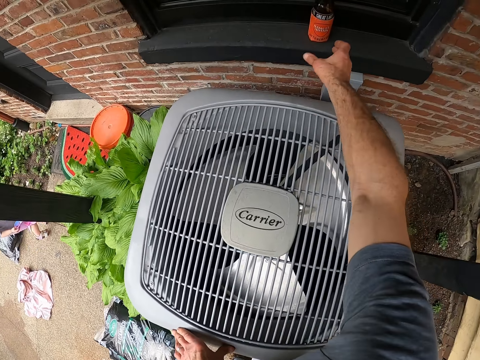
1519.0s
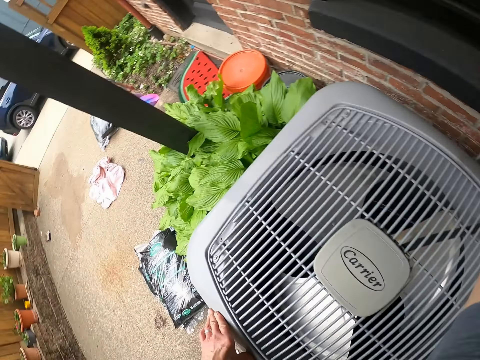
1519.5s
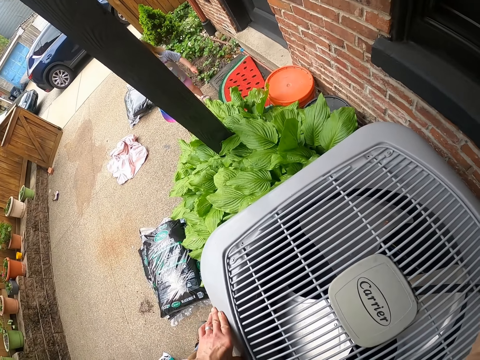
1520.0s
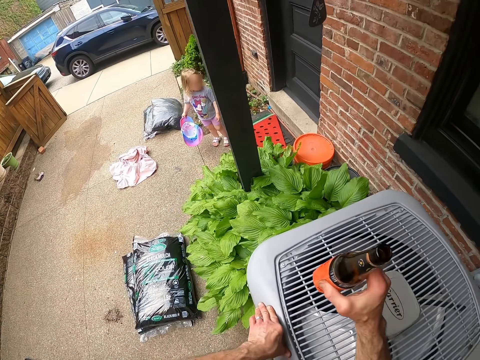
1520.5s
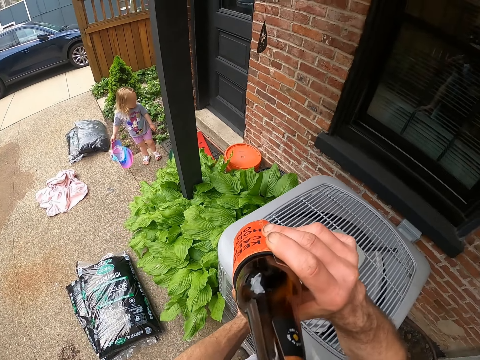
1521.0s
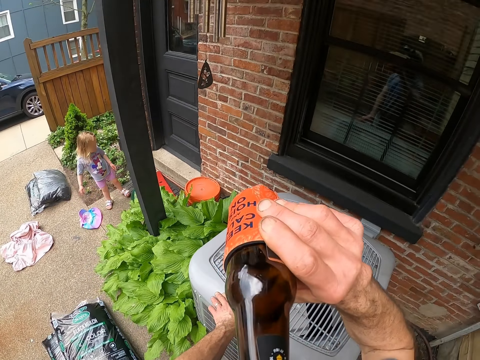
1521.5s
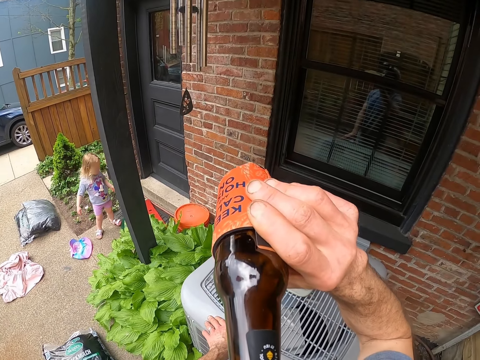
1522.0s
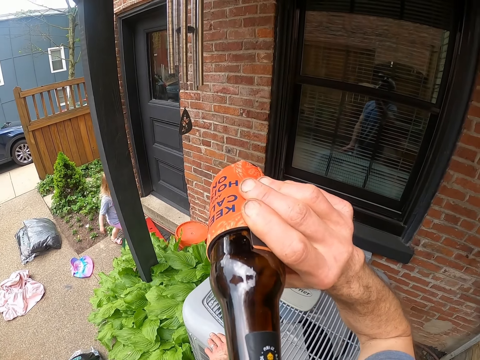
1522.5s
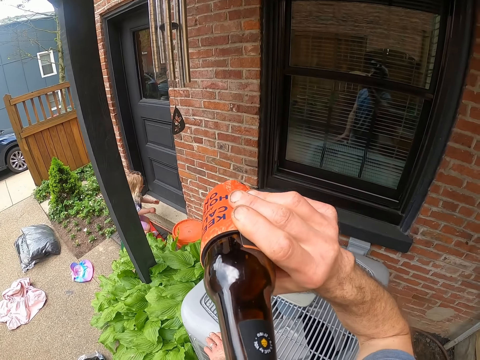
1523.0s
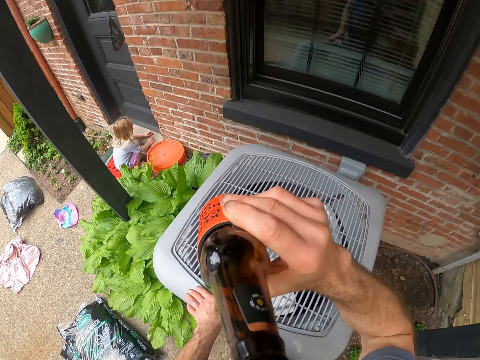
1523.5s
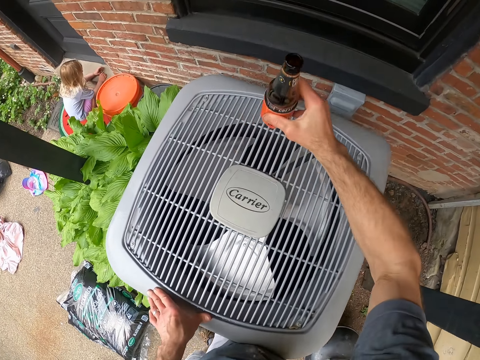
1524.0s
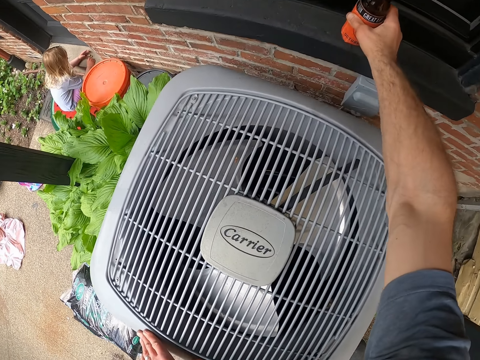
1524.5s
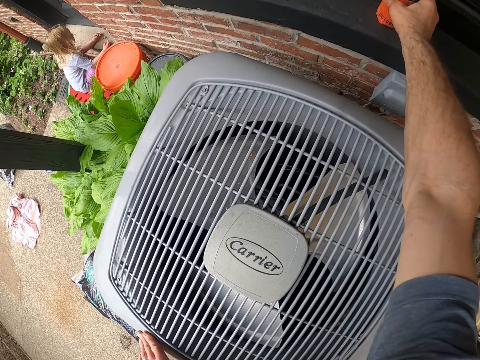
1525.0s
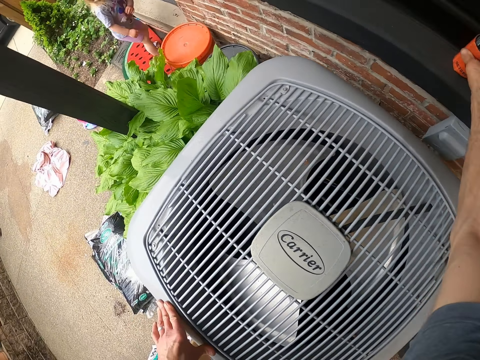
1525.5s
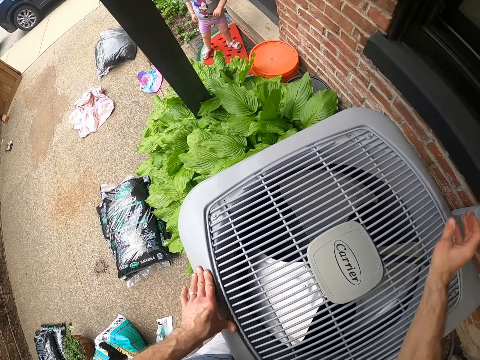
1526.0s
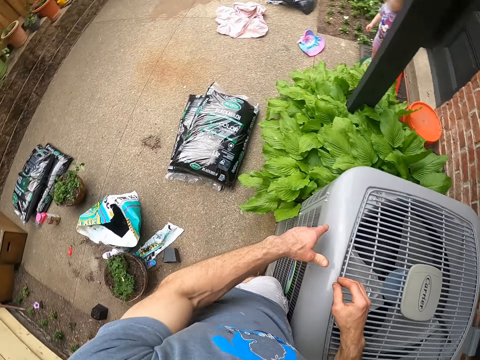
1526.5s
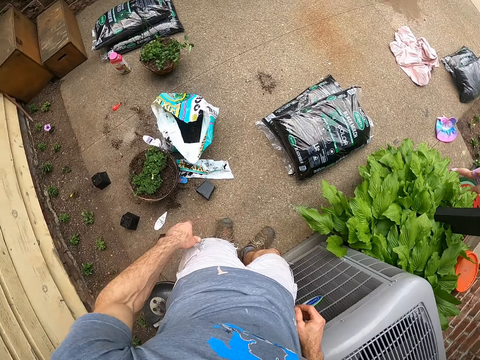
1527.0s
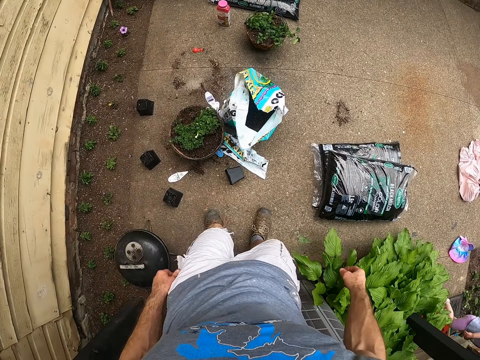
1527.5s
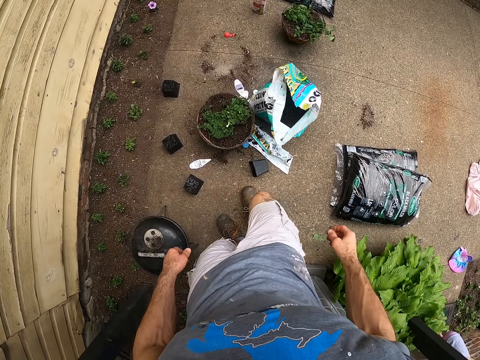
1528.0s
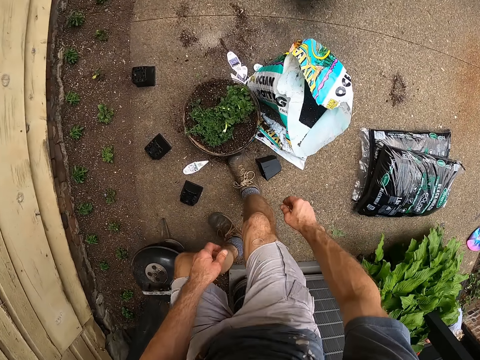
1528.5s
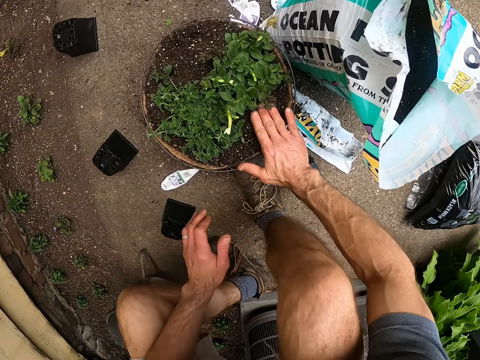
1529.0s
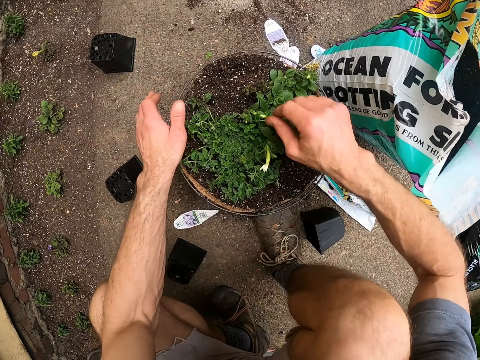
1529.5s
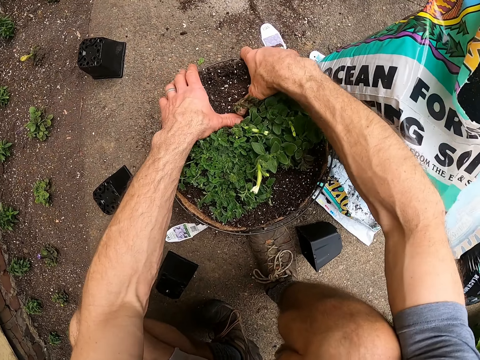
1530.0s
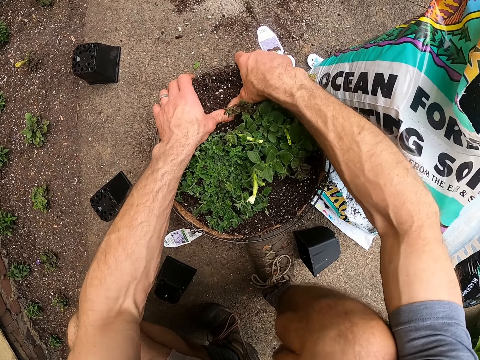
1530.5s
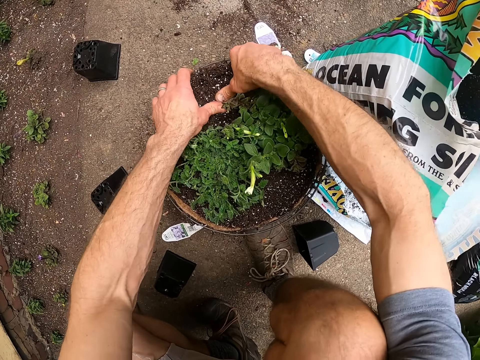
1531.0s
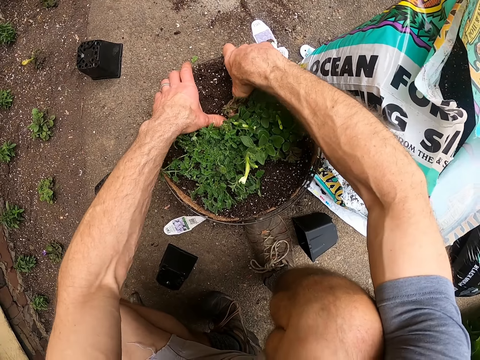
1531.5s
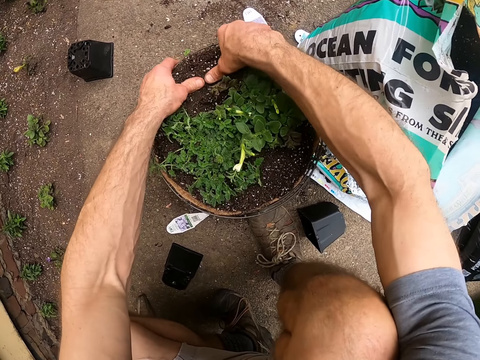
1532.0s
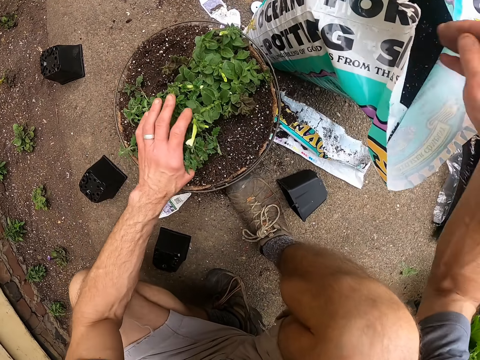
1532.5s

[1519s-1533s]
The camera wearer picks up a bottle of soda from the window. They drink the soda. A child bends down. The camera wearer drops the bottle of soda on the window. The child stands up. The camera wearer bends down. They press the soil into the flower vase.

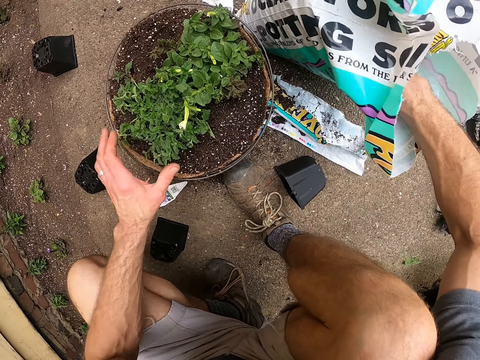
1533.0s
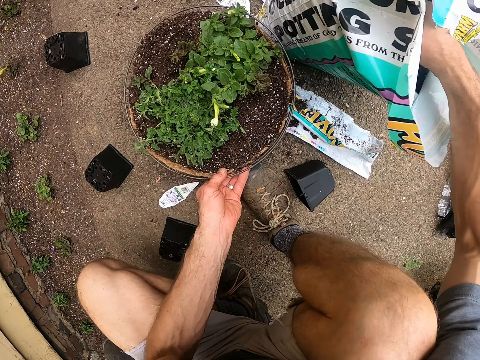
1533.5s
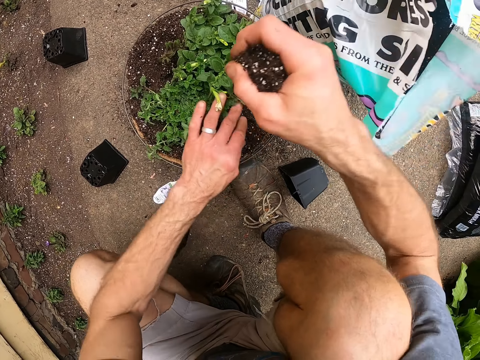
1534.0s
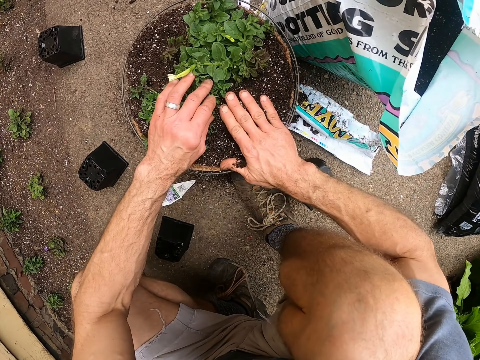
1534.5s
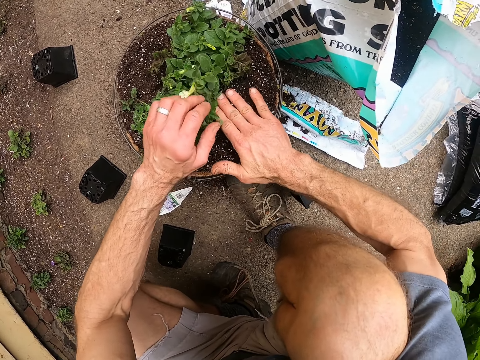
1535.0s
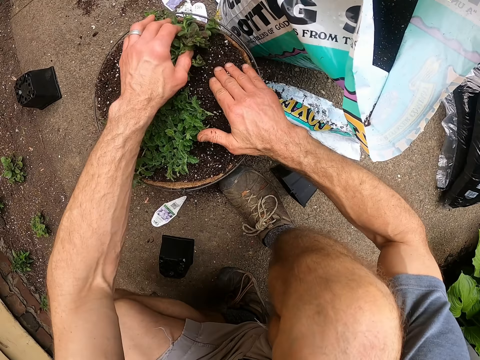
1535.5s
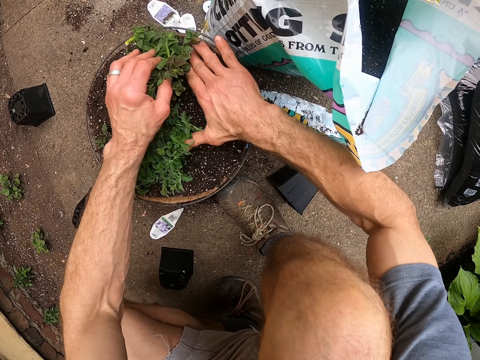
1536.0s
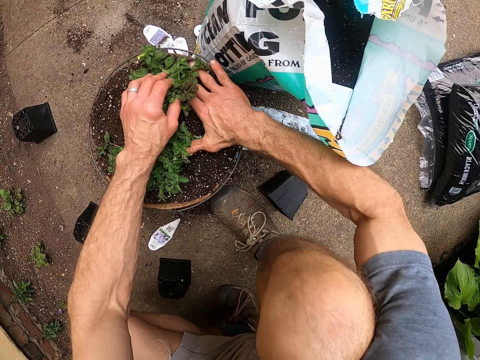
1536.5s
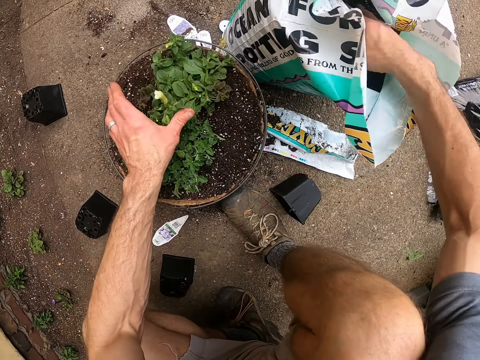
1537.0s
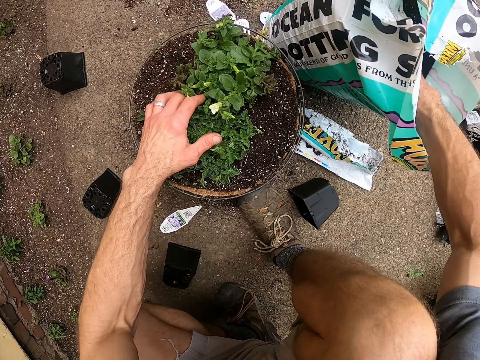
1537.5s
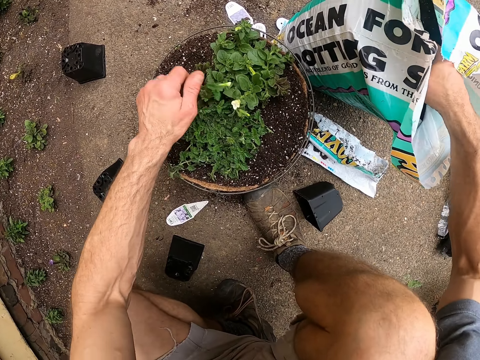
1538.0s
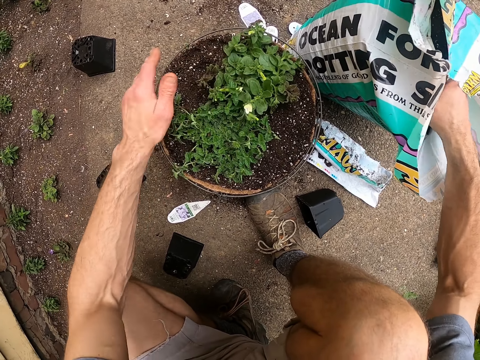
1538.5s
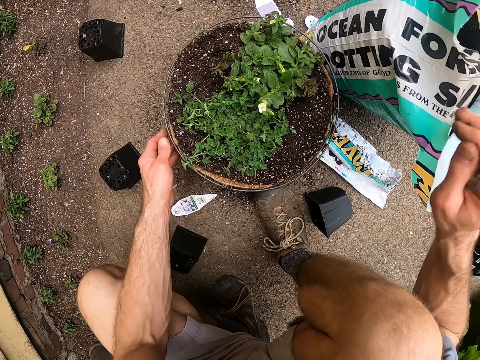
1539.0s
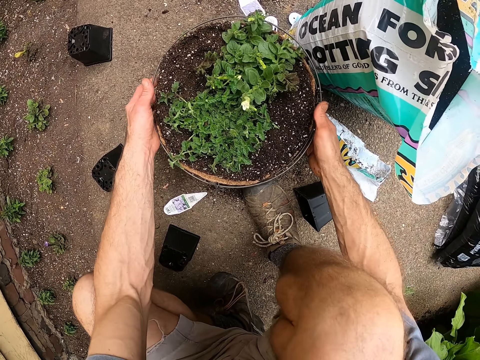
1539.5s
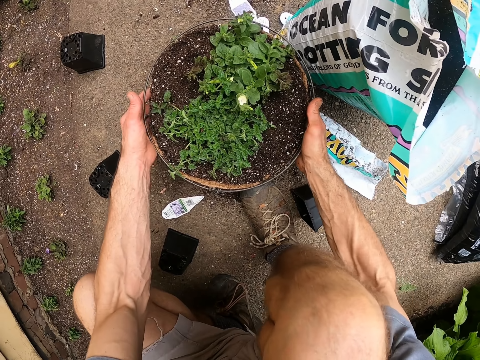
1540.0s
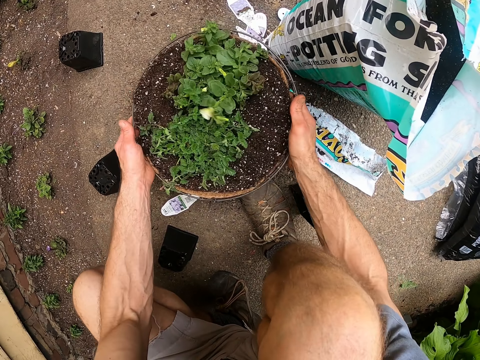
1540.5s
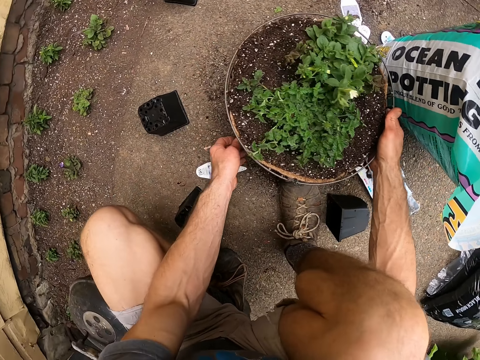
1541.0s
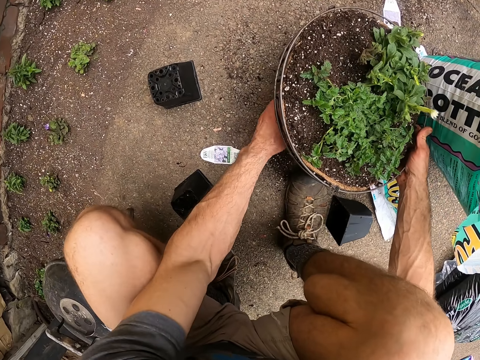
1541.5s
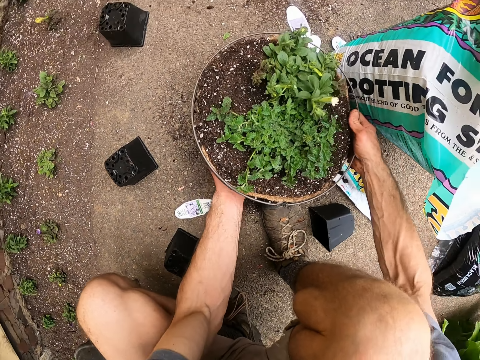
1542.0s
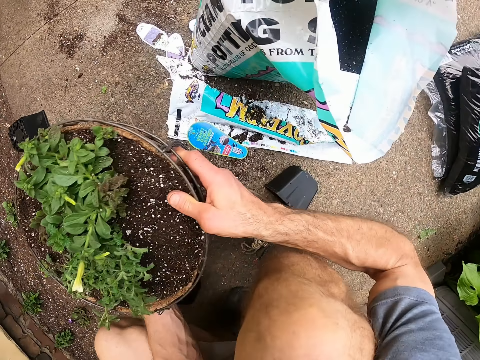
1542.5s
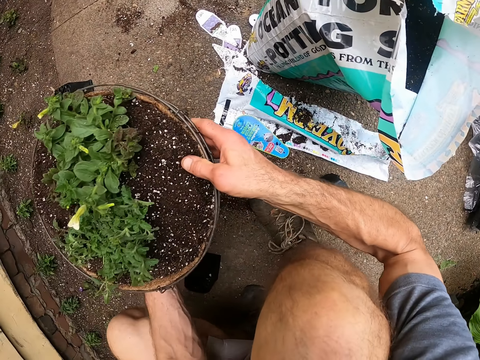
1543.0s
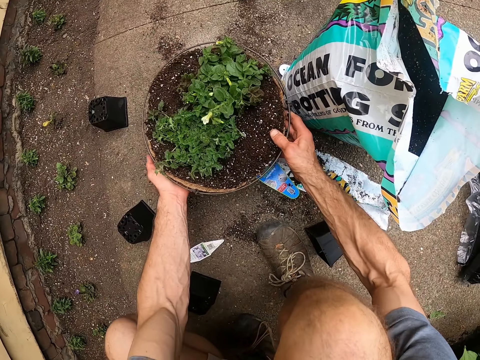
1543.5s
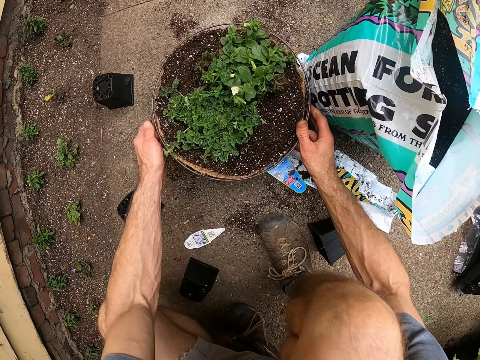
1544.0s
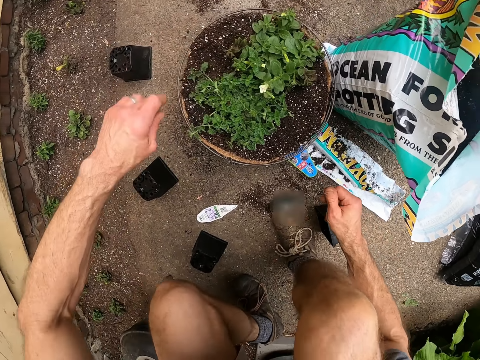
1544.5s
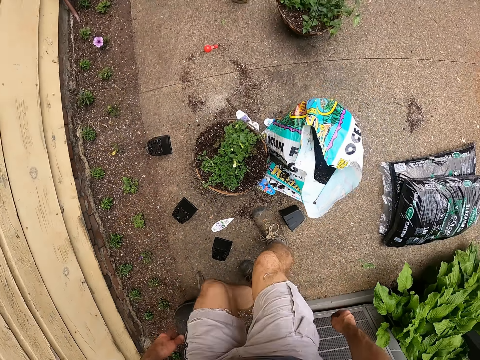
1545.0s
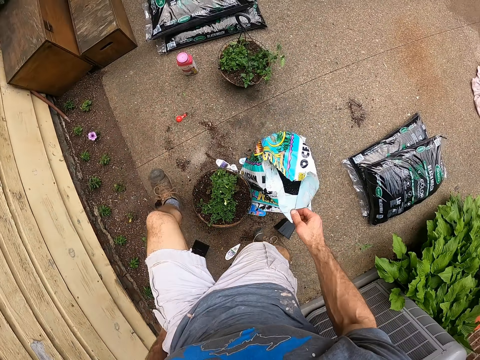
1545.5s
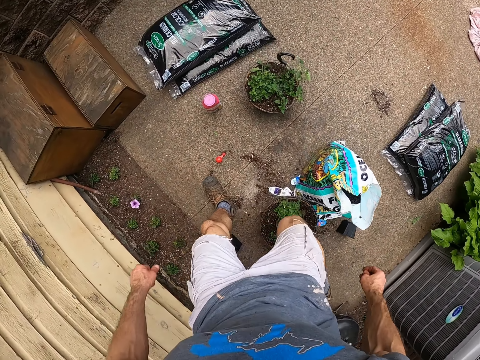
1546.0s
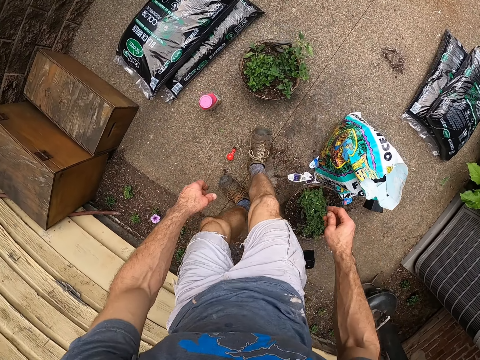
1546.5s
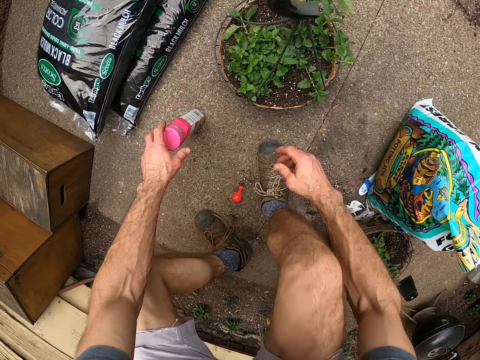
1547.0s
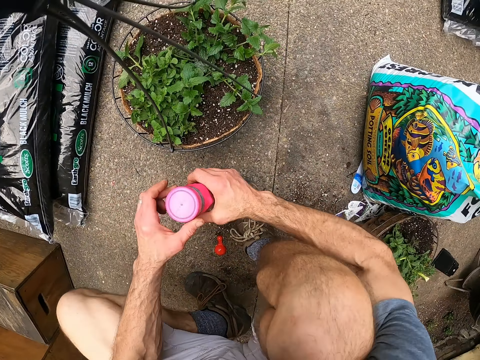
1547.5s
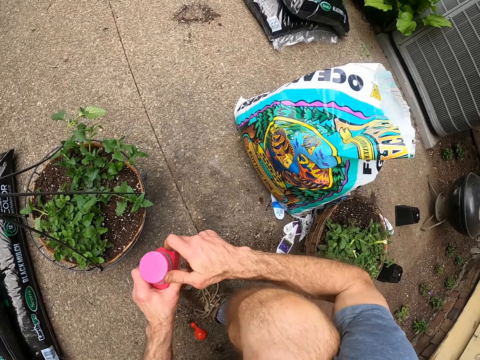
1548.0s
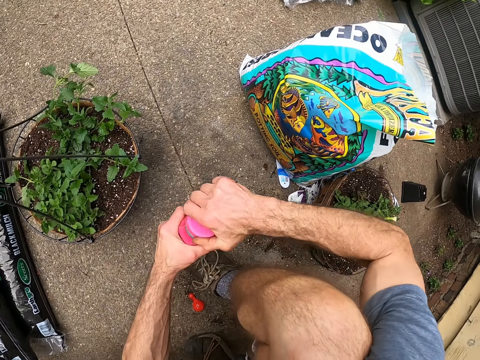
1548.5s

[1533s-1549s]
The camera wearer takes the soil from the bag. They pour the soil in a flower vase. They press the soil into the flower vase. They take the soil from the bag. They lift the container plant. They adjust the flower vase up and down. They put down the container plant. They stand up and walk towards the plant food bottle. They bend down. They take the plant food bottle from the ground.
